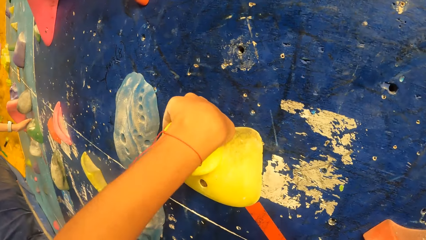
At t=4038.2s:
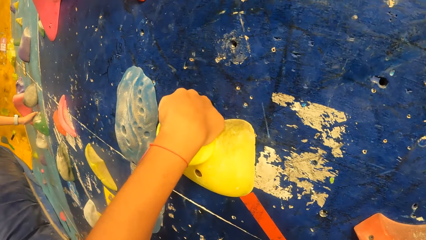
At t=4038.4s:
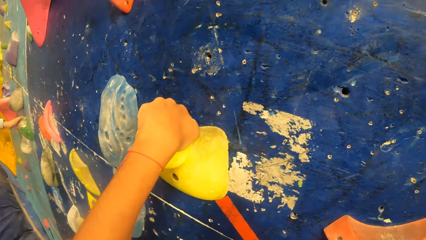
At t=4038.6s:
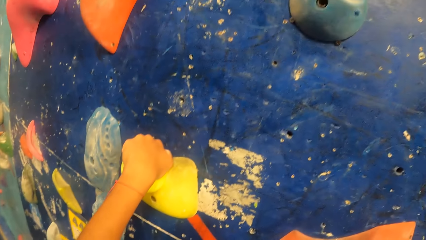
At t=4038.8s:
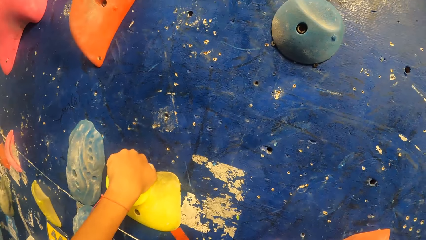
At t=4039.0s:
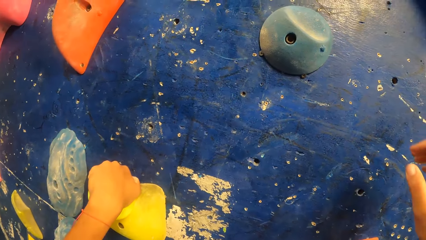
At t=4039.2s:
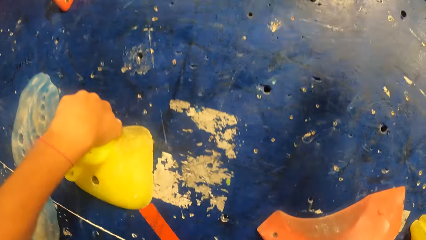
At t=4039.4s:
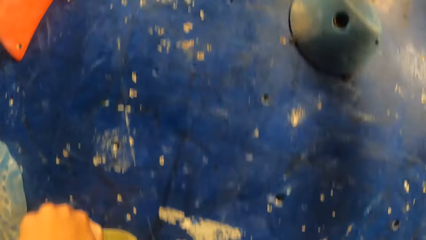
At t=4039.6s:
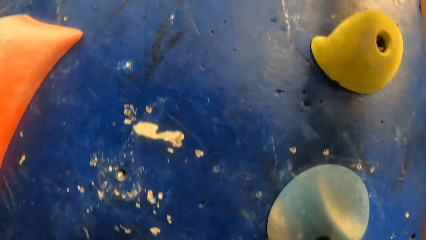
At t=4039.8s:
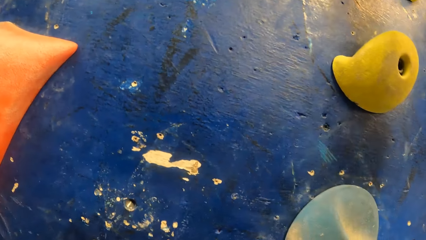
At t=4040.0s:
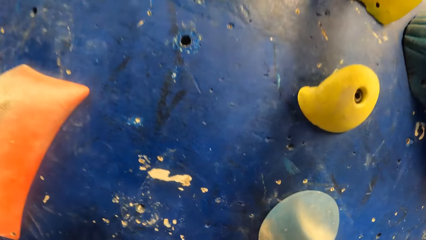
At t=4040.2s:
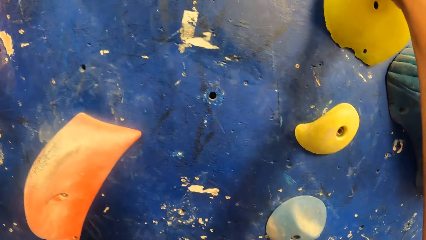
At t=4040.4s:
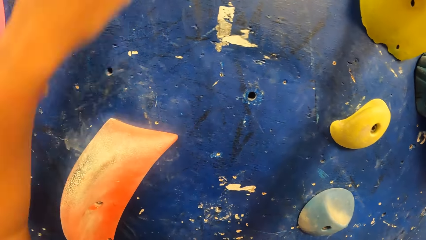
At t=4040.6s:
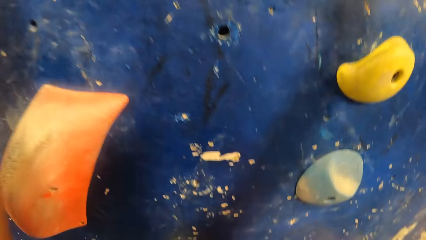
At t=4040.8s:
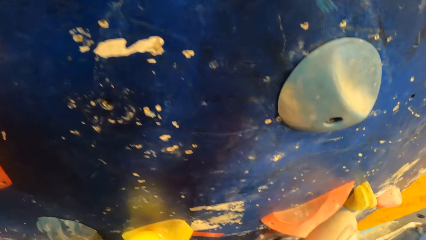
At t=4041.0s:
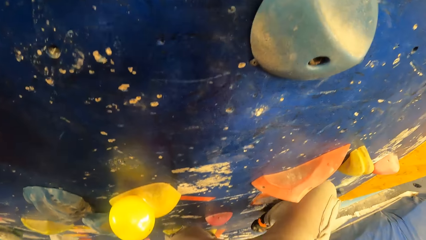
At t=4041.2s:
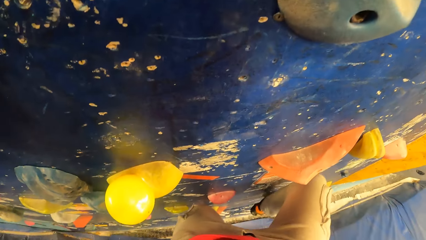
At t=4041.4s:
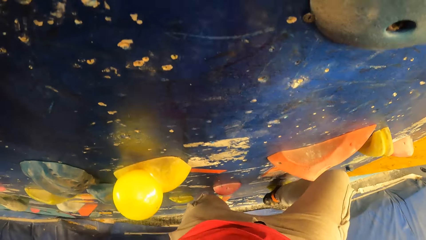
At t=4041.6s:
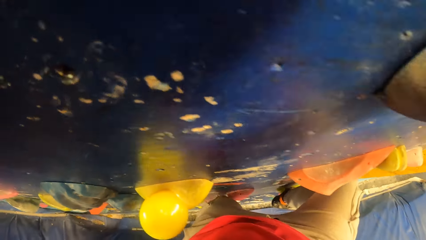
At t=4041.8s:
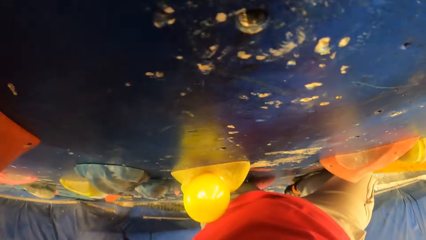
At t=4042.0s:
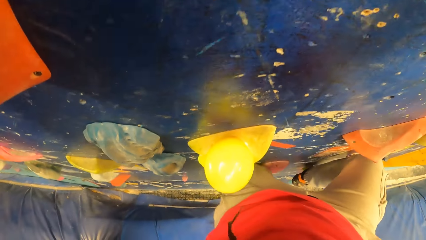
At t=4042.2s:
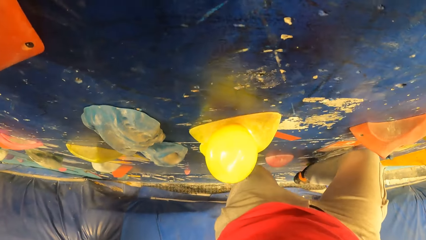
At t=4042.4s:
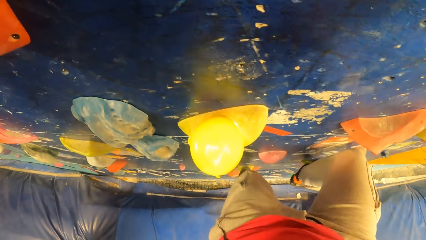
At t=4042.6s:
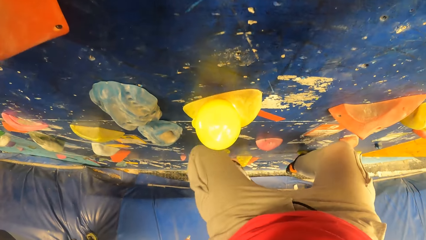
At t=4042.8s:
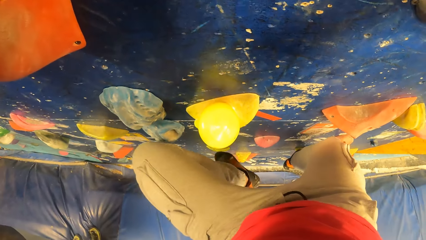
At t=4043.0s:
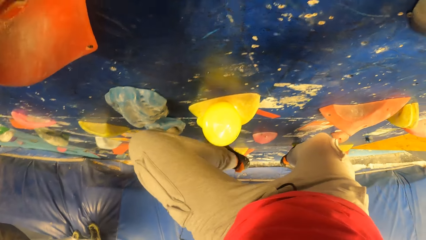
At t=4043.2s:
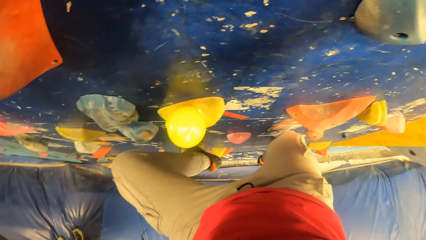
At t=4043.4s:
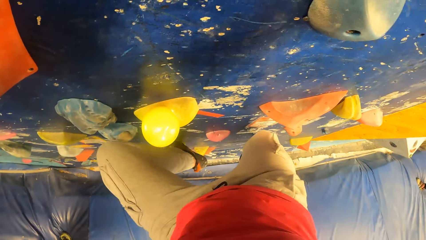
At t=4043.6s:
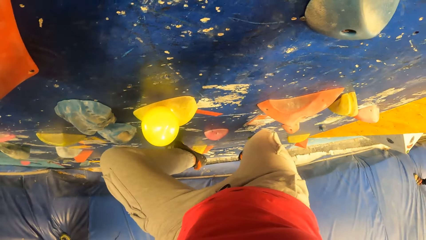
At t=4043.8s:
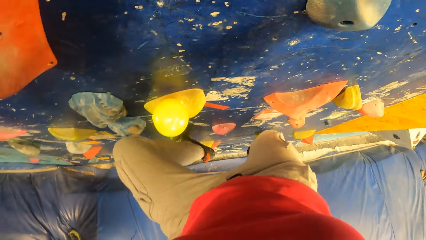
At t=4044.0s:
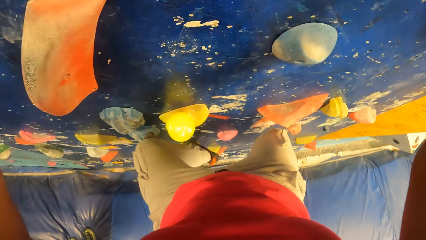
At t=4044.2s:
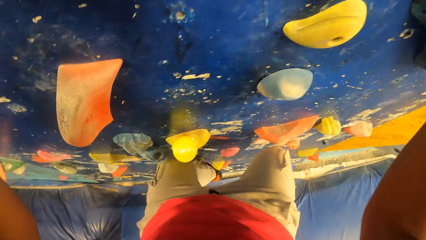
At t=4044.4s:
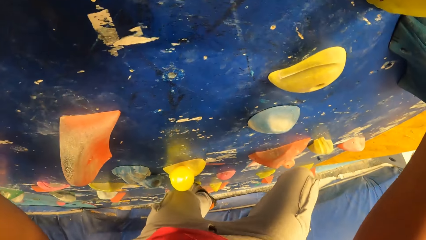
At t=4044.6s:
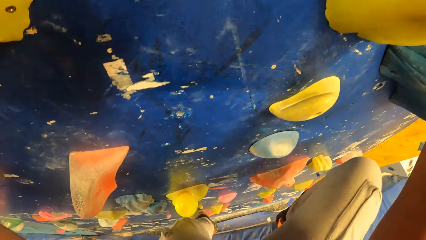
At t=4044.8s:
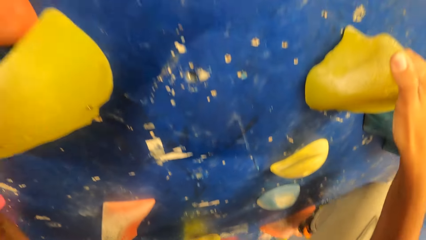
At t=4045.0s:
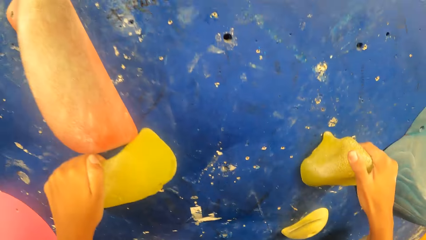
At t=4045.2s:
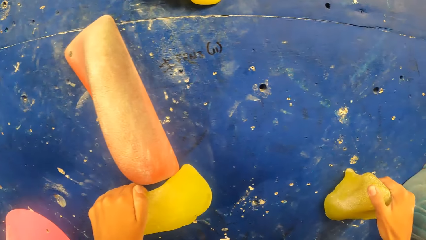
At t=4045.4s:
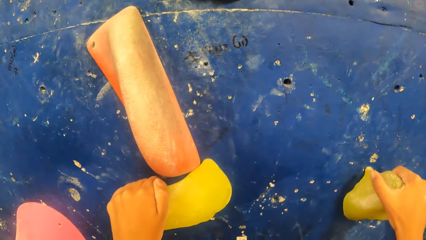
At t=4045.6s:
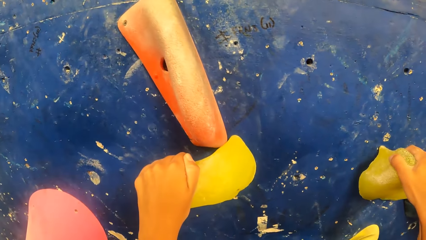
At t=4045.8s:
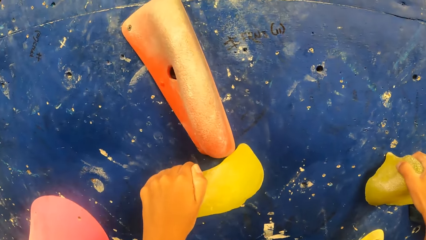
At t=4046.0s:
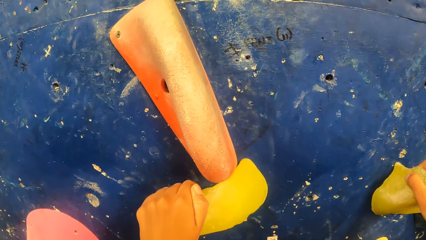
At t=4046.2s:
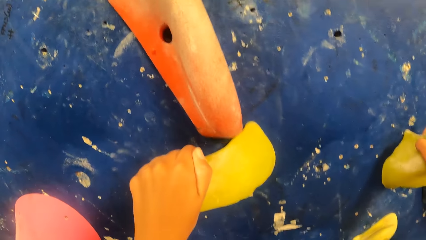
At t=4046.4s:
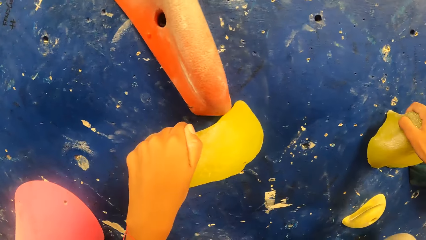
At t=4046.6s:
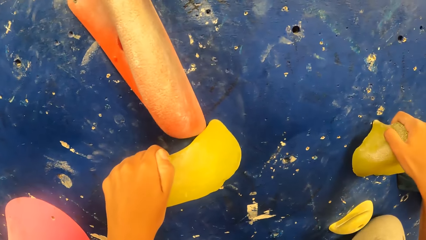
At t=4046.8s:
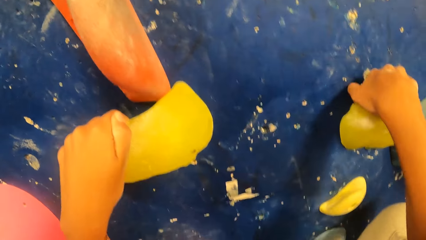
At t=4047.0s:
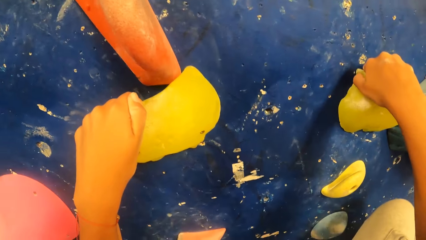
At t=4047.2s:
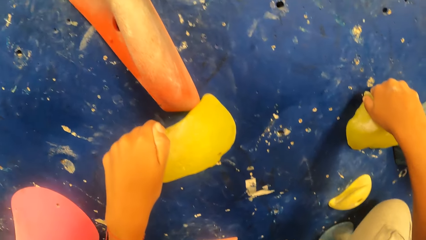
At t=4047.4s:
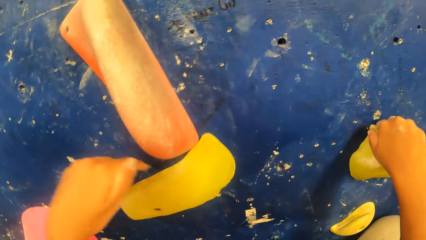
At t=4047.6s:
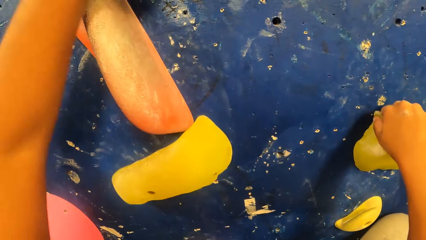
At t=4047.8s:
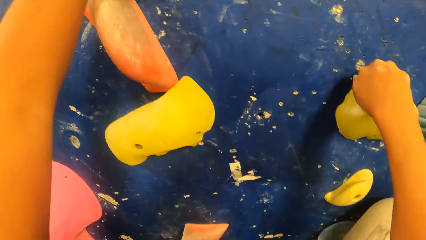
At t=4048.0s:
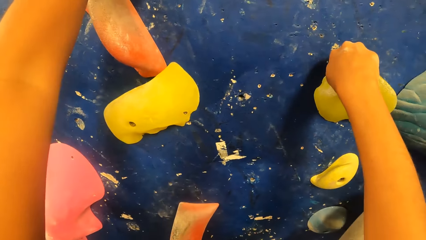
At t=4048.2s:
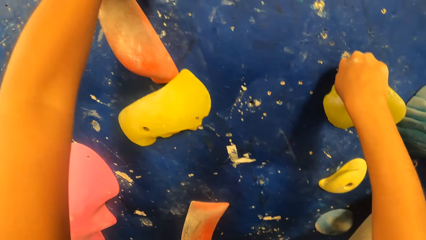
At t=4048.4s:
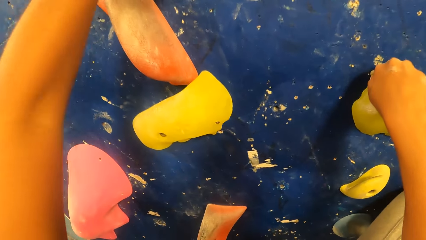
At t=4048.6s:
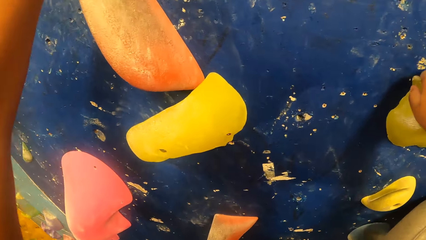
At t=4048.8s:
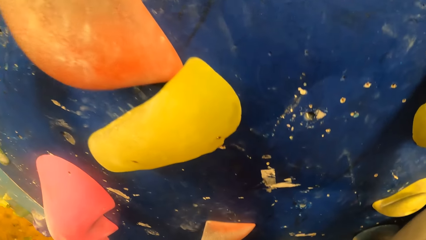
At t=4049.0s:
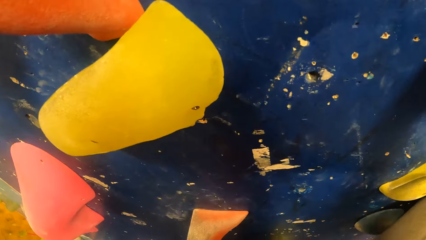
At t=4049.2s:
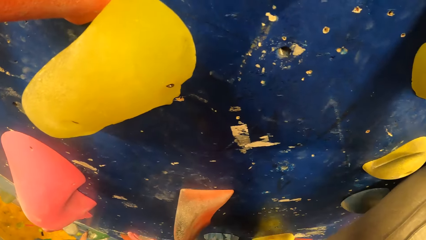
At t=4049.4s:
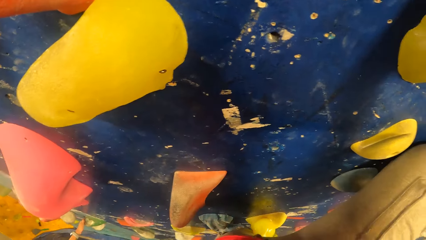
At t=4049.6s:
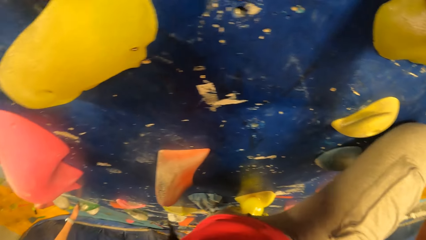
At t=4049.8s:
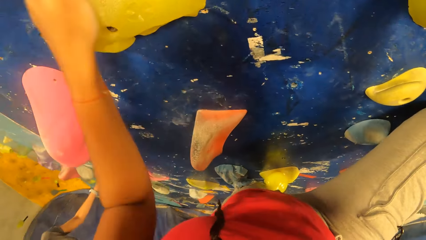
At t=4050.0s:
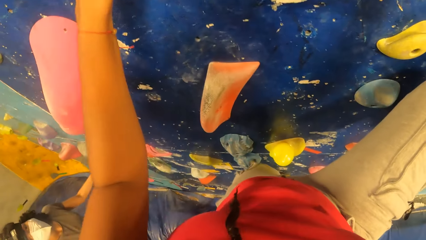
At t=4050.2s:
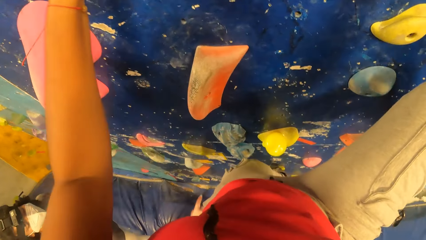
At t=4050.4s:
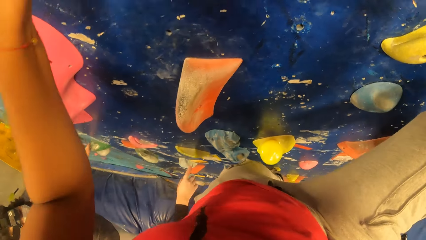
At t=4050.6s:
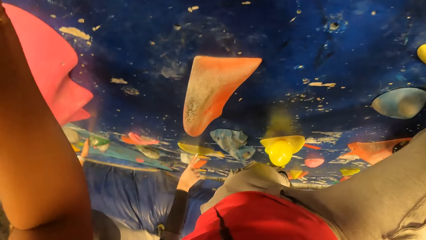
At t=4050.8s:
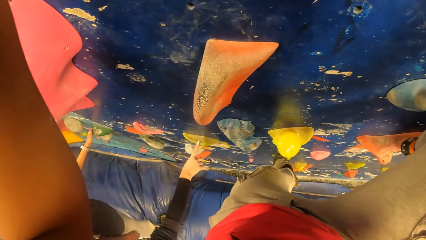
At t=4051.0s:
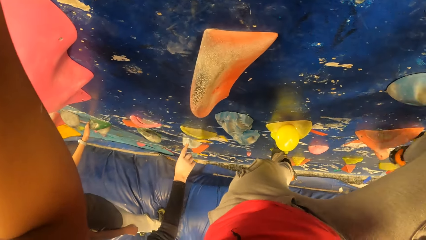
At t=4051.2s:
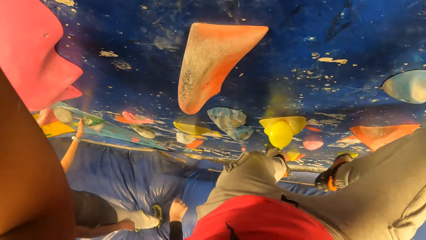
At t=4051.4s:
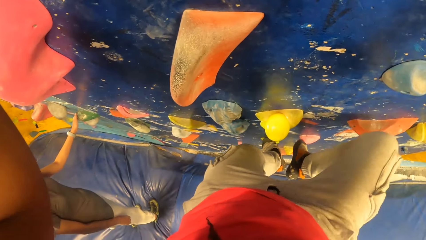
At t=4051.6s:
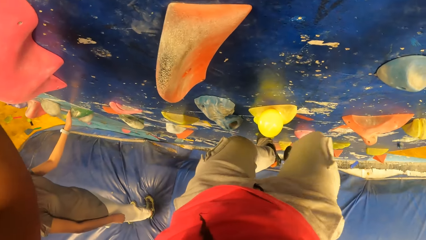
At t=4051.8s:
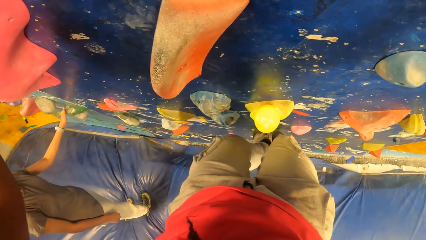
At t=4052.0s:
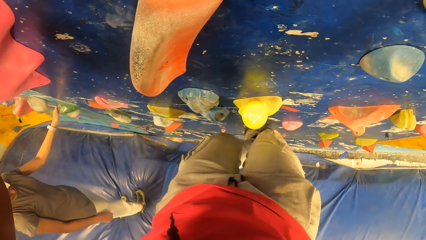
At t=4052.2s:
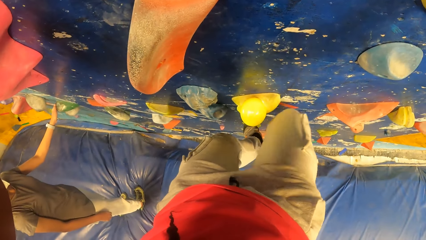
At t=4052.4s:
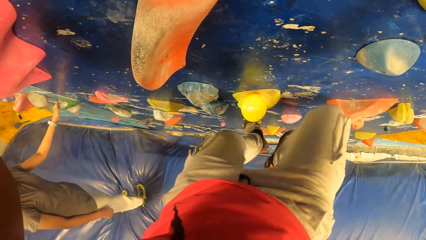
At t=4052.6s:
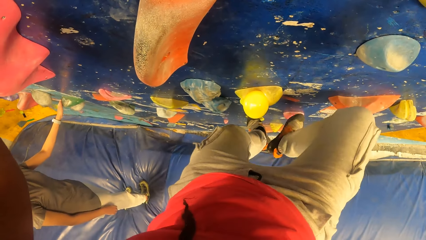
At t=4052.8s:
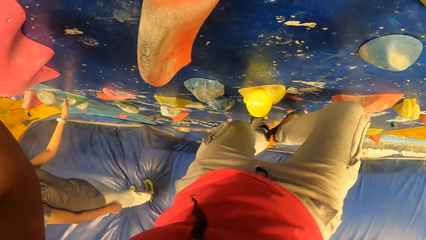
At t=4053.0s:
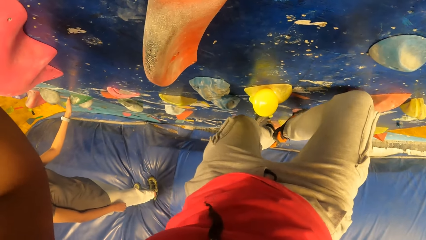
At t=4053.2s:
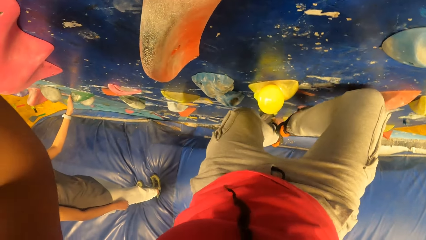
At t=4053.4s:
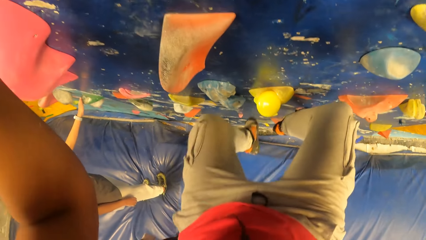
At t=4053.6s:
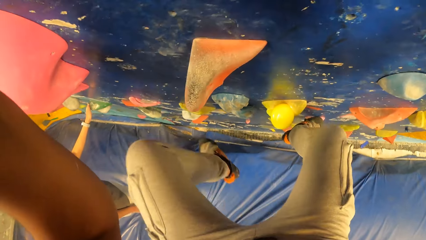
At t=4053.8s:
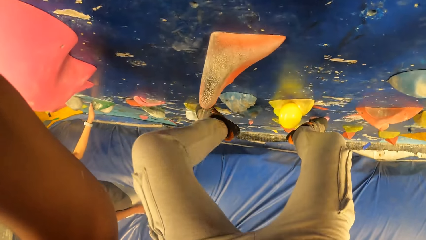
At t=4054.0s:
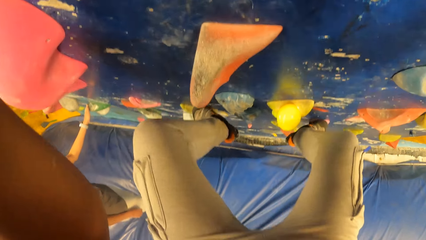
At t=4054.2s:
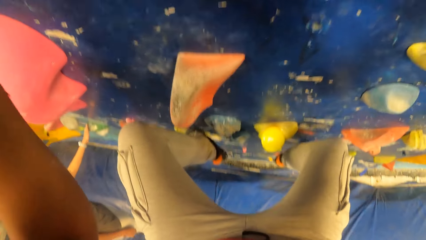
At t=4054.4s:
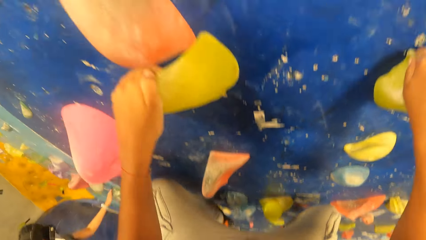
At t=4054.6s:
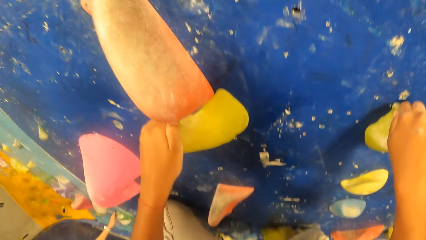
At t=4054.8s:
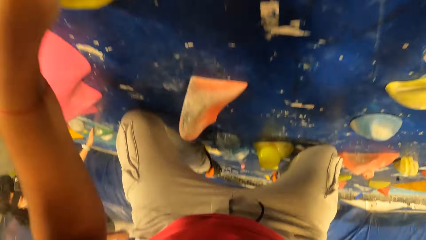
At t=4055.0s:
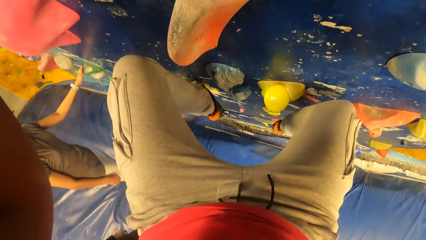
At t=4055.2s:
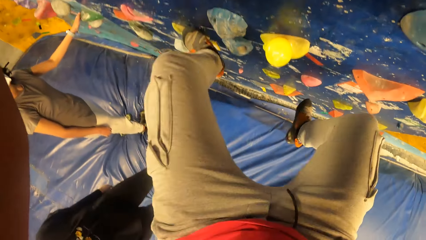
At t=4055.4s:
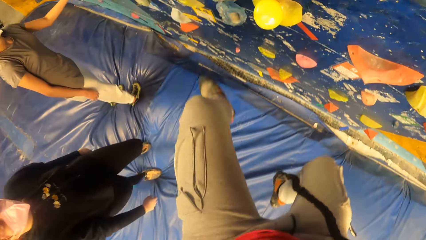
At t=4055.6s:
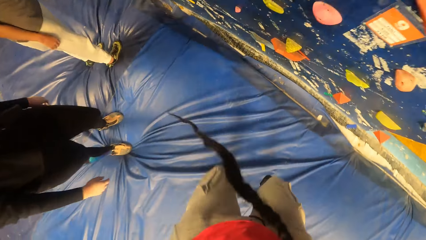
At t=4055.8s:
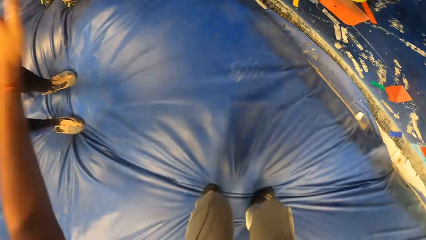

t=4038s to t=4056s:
The camera wearer moves a hand up. They hold the rock. They move the hand up. They move the legs. They climb the wall rocks. They stop. They climb up. They come down from the bouldering wall.
